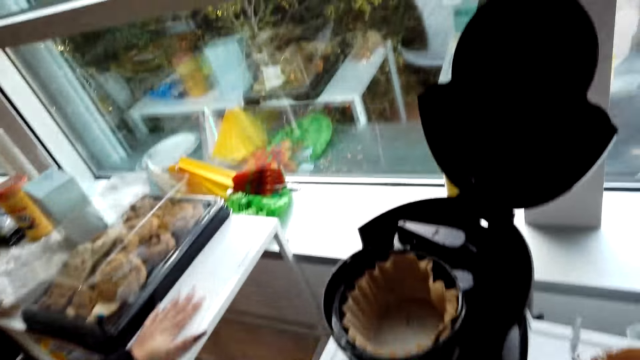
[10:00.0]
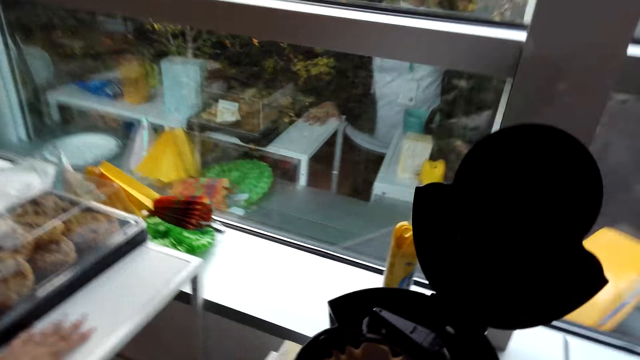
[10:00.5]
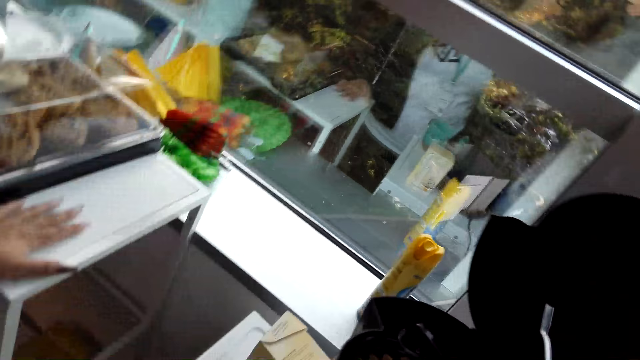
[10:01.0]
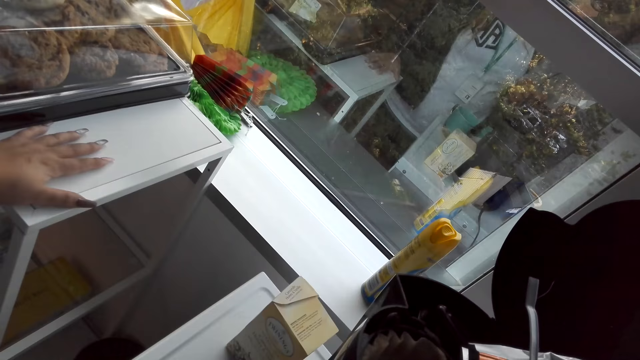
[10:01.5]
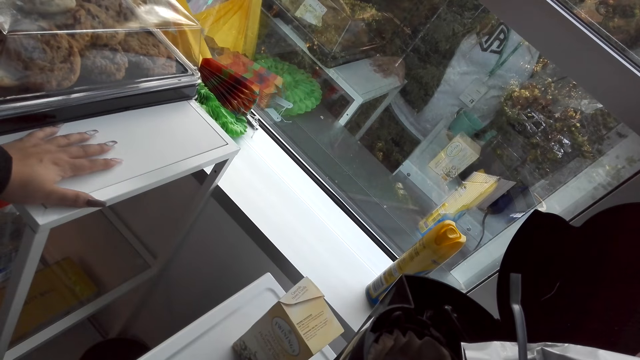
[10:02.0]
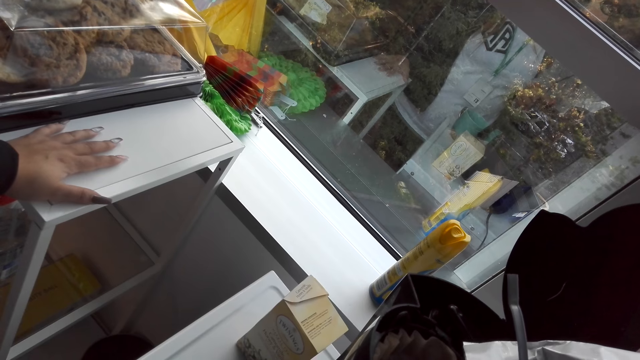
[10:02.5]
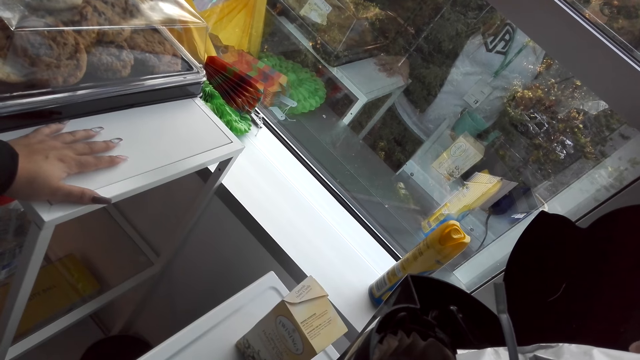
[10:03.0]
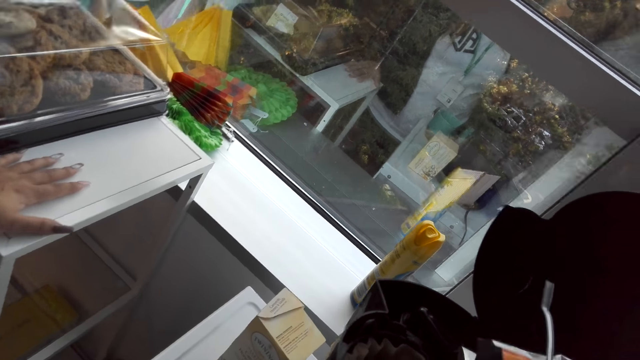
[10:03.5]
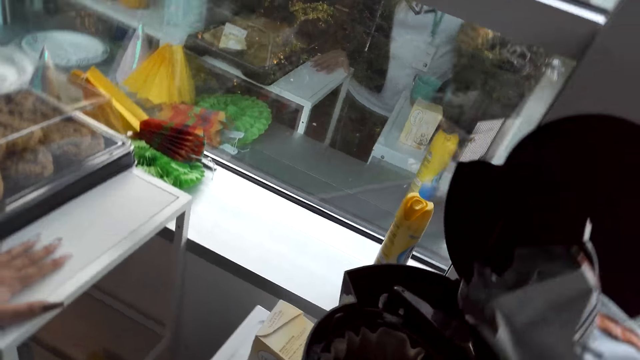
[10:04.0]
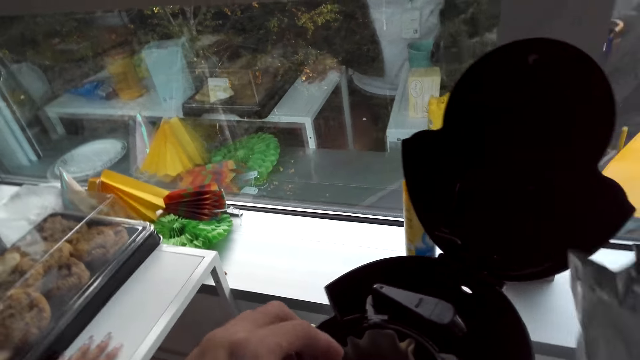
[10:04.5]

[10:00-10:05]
The camera wearer opens the coffee and pours the coffee into the coffee maker.

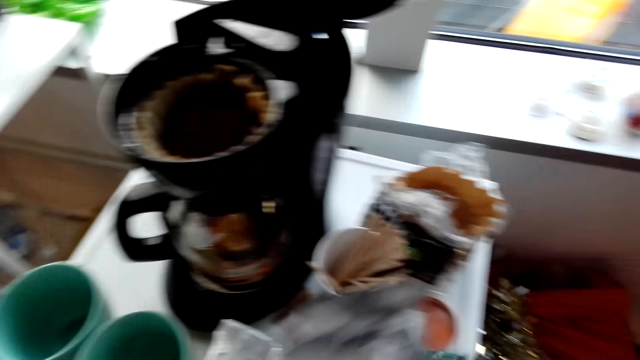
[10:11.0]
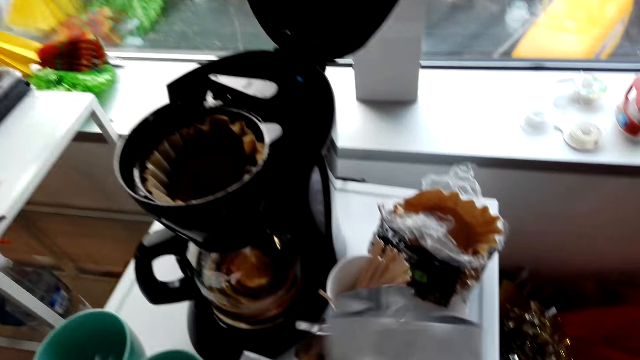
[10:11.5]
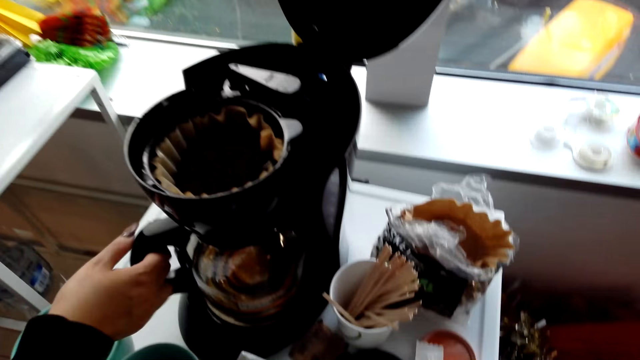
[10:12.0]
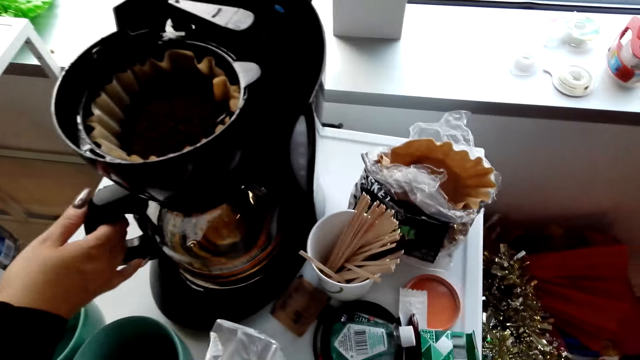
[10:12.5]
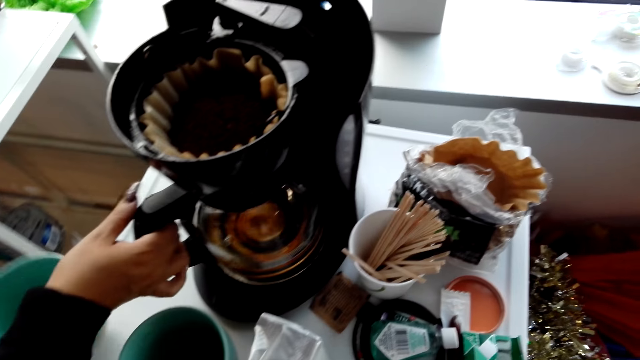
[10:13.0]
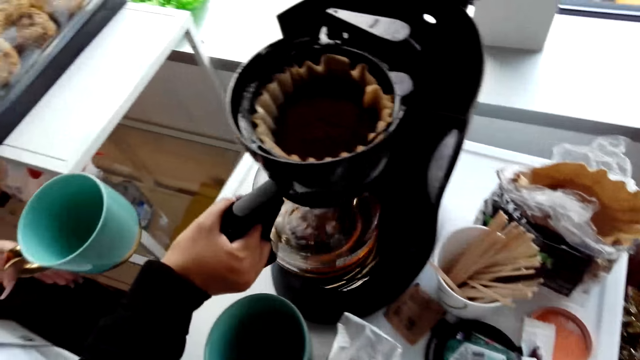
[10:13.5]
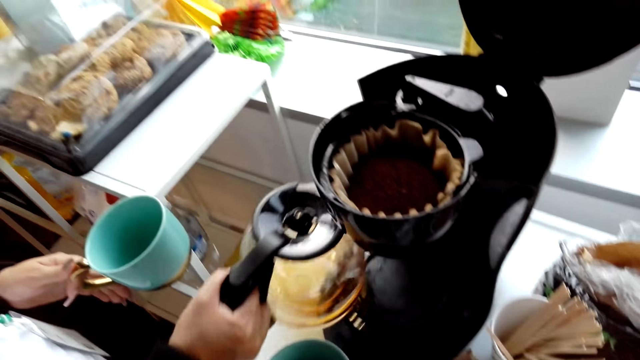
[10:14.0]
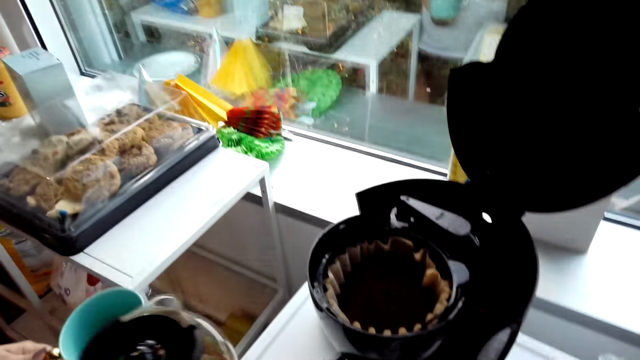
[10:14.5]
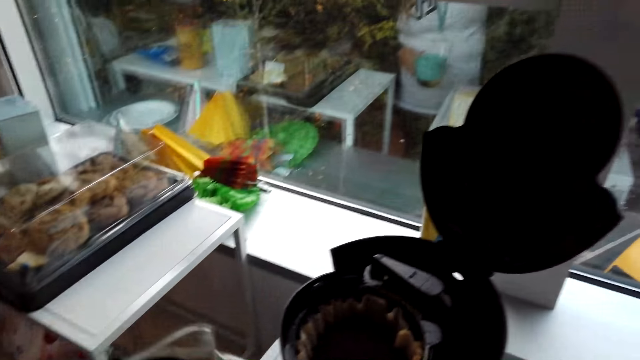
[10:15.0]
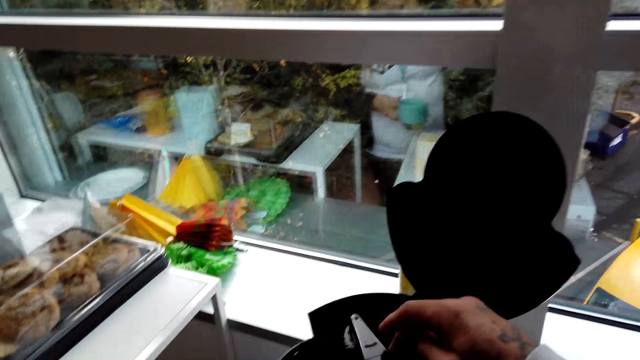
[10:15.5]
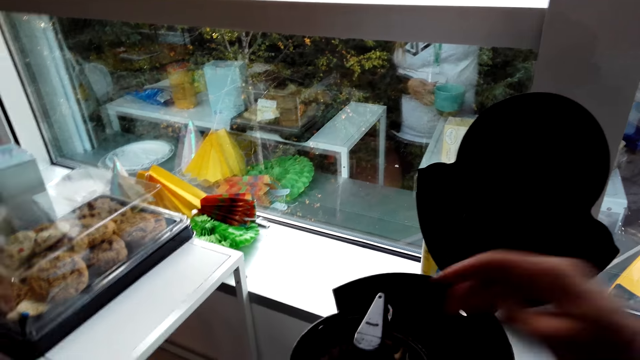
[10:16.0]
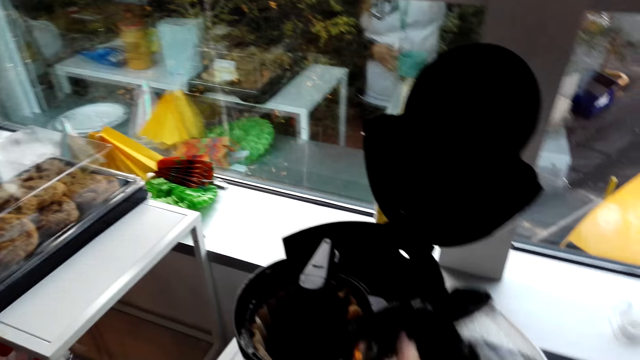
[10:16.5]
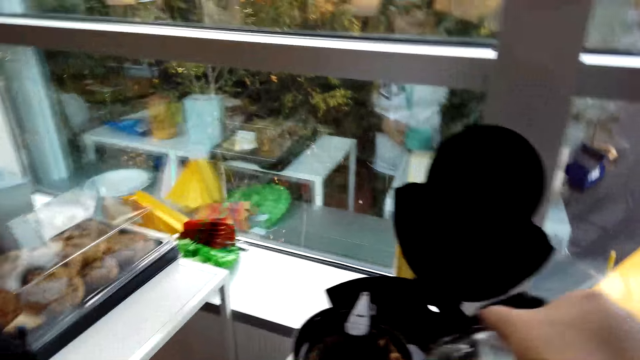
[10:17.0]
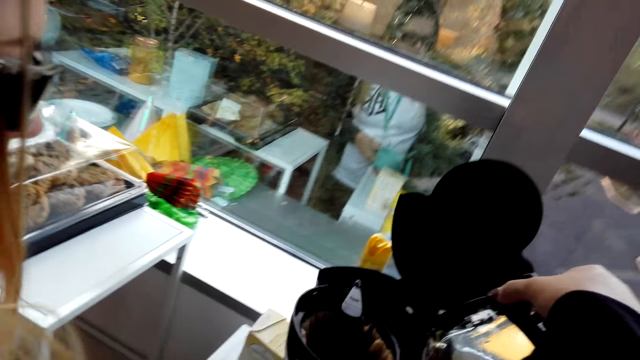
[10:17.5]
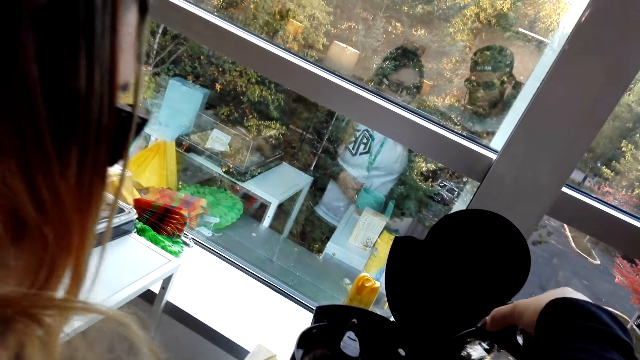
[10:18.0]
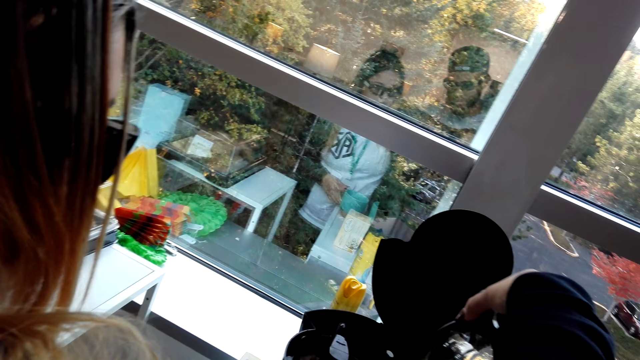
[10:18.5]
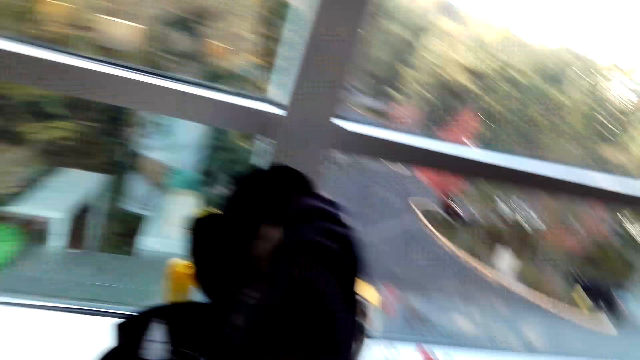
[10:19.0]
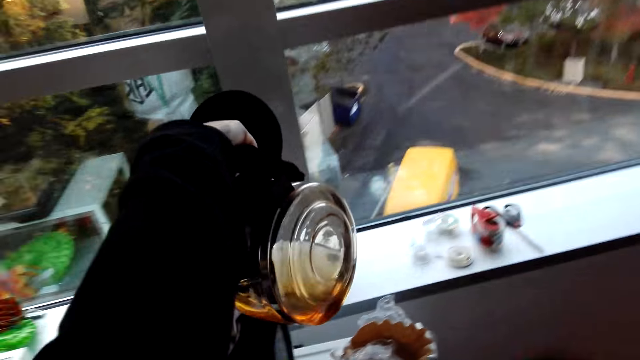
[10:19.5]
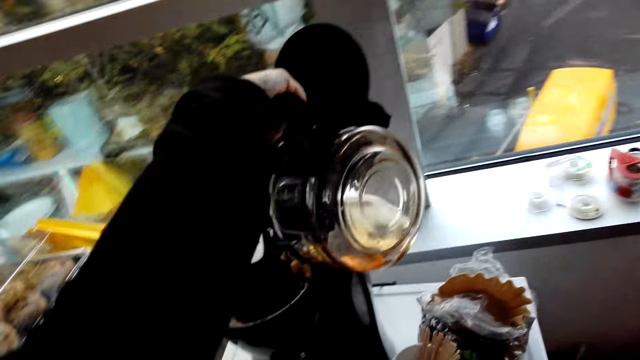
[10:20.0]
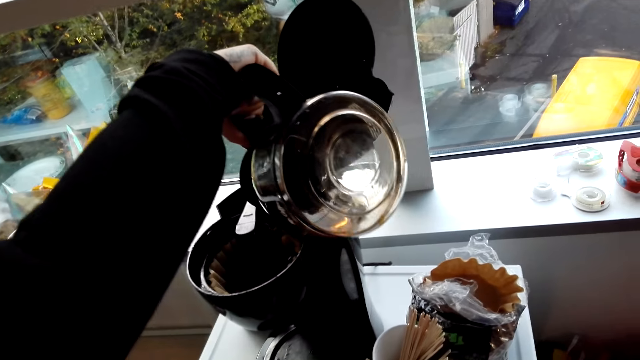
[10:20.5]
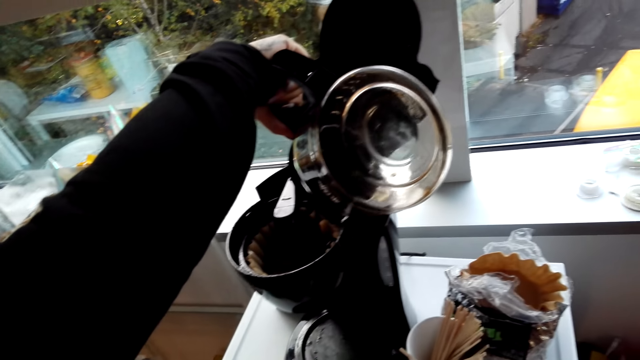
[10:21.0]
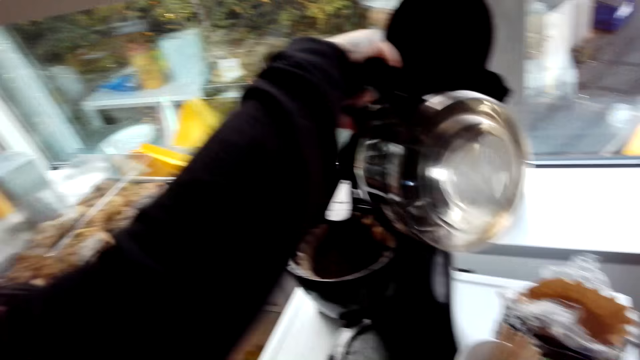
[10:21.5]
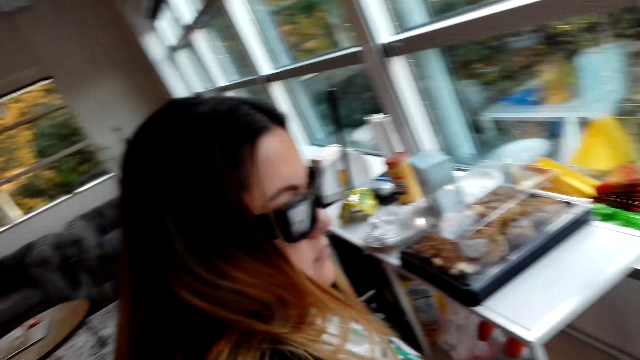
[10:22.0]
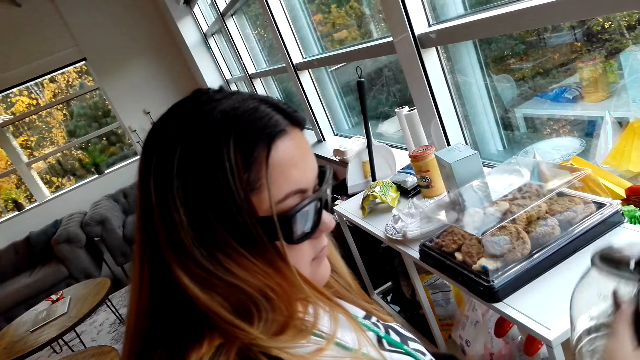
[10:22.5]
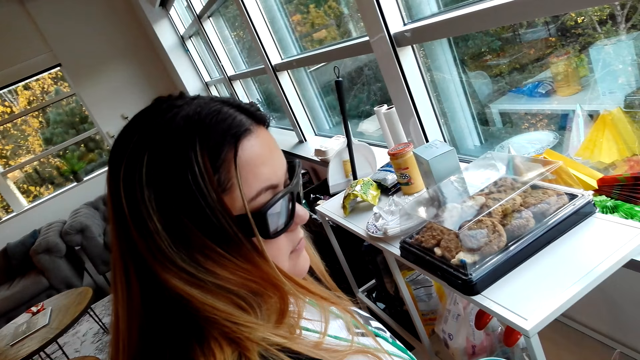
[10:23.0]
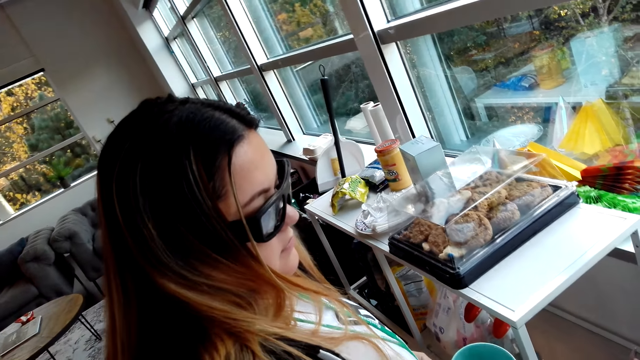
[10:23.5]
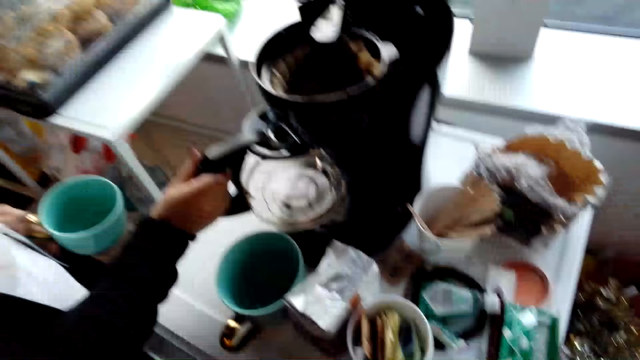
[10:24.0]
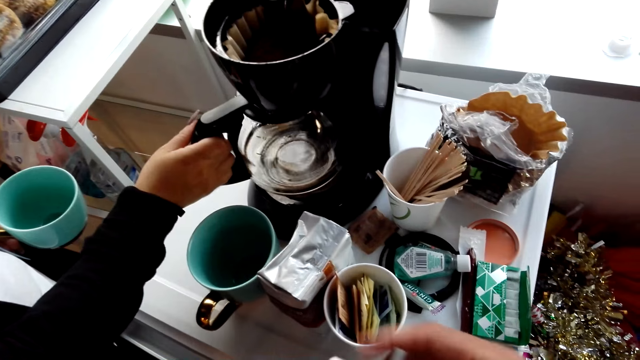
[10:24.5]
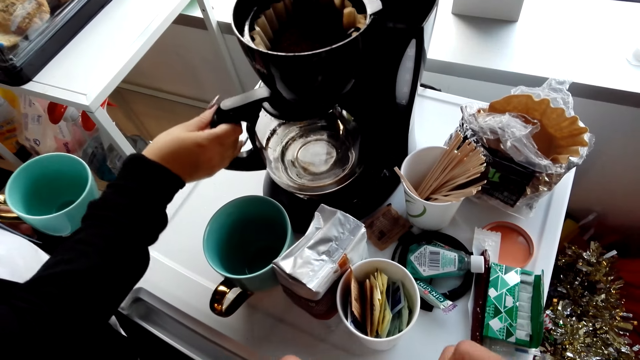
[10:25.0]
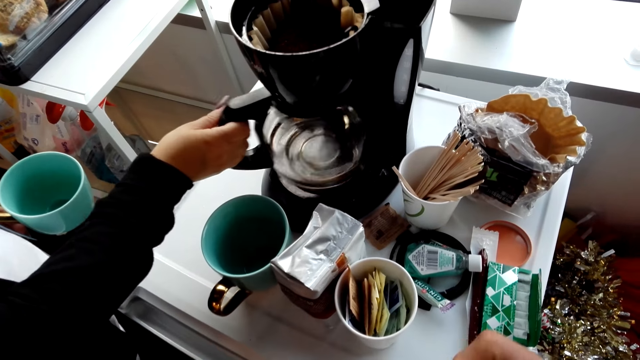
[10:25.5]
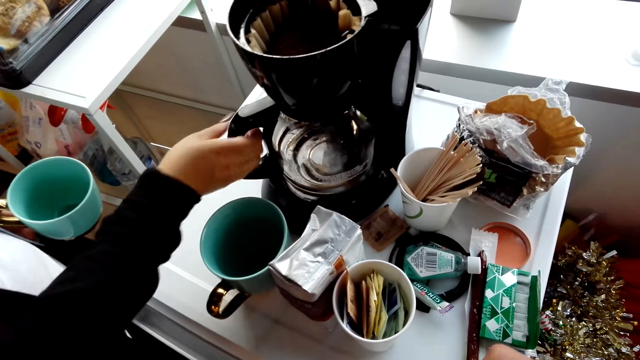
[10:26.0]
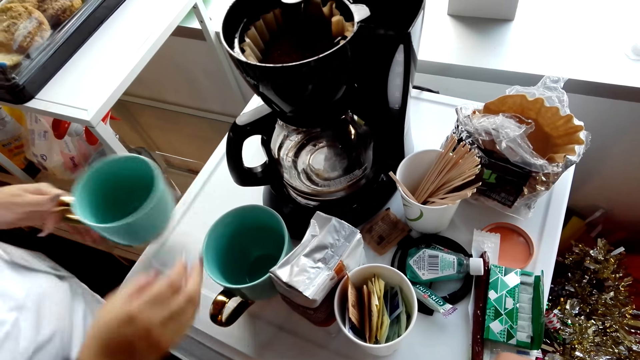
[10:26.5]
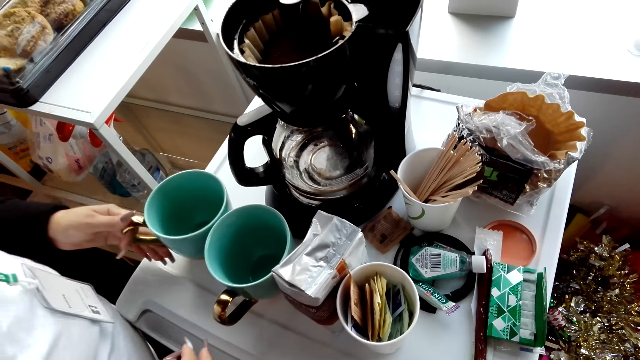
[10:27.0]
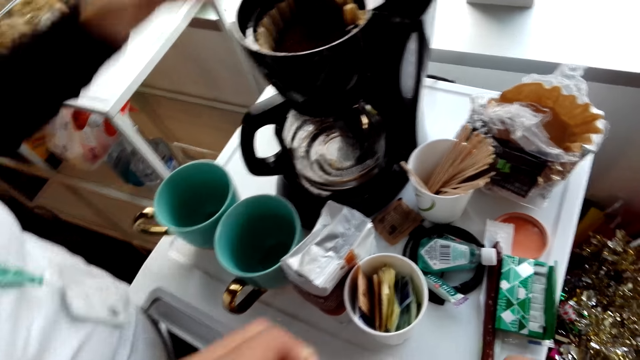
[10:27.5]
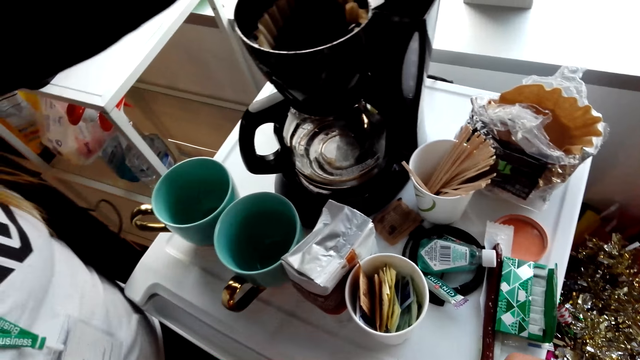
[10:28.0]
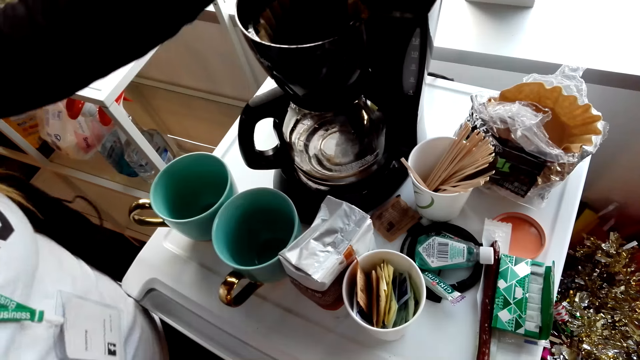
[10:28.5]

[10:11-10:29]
A lady removes the coffee maker jug from the coffee maker. The lady holds the coffee maker. The lady takes the kettle. The camera wearer adjusts the coffee maker. The lady pours coffee or milk into the coffee maker. The lady puts the coffee maker jug in the coffee maker. The lady puts down a cup on her left hand on the fridge.
